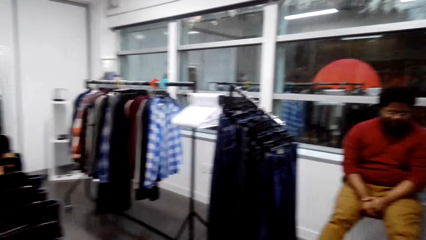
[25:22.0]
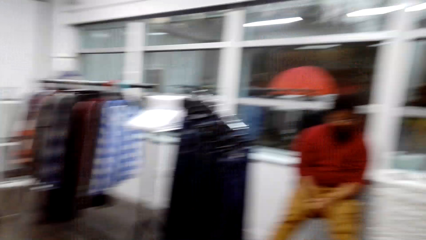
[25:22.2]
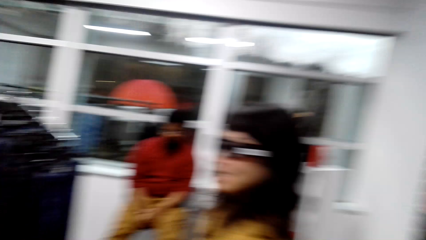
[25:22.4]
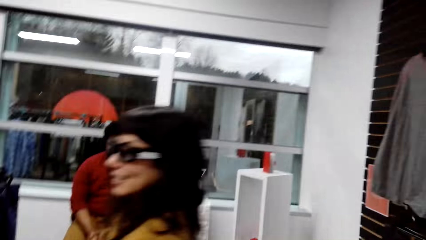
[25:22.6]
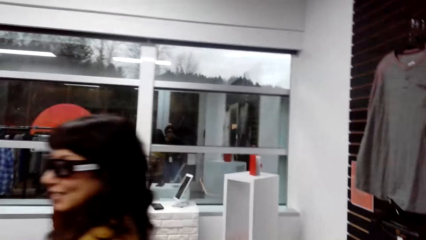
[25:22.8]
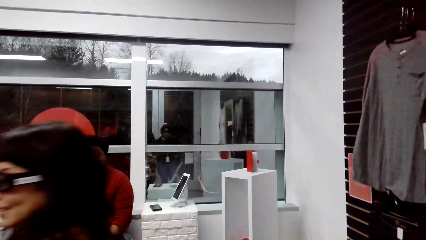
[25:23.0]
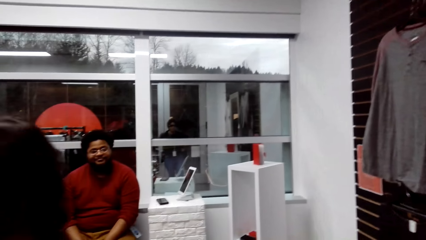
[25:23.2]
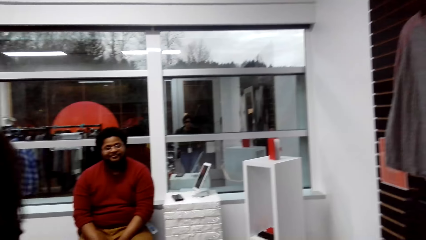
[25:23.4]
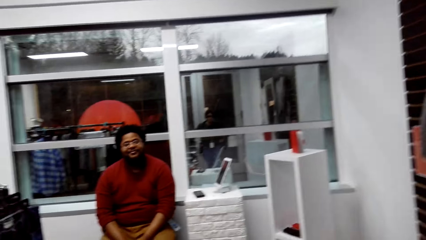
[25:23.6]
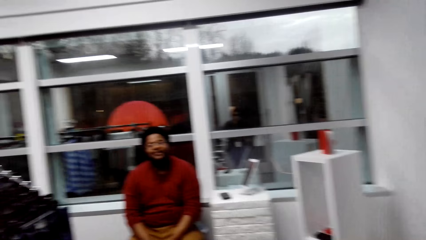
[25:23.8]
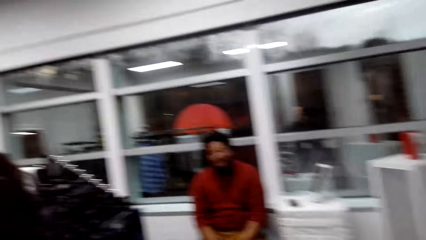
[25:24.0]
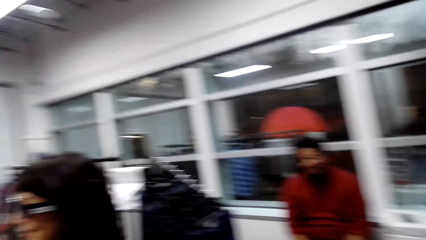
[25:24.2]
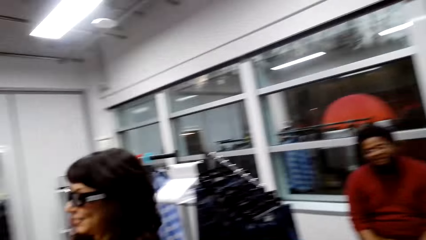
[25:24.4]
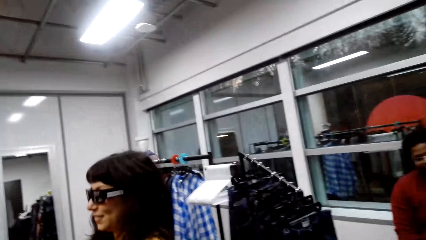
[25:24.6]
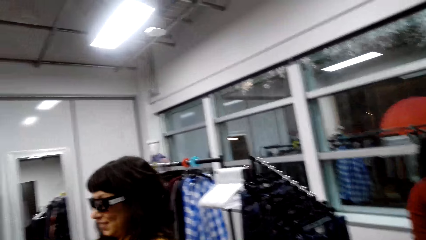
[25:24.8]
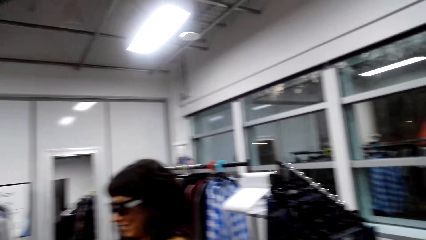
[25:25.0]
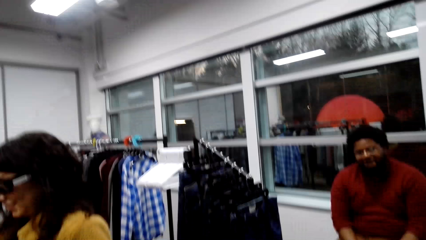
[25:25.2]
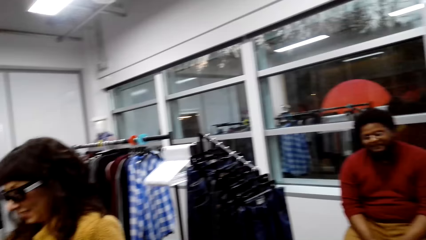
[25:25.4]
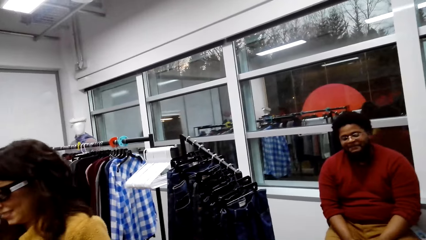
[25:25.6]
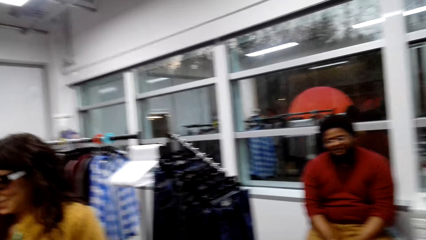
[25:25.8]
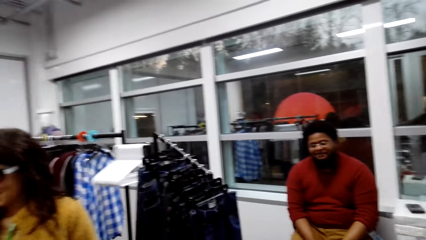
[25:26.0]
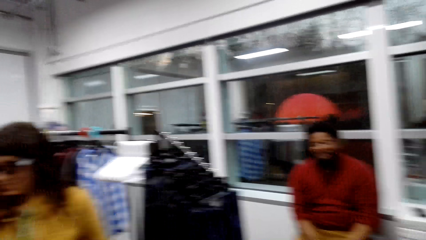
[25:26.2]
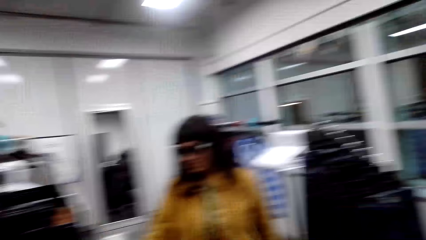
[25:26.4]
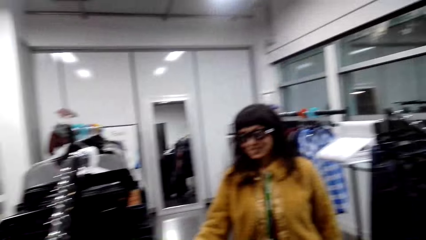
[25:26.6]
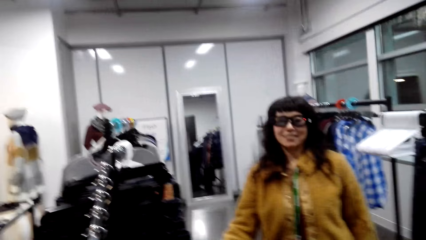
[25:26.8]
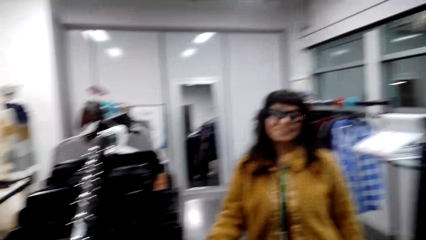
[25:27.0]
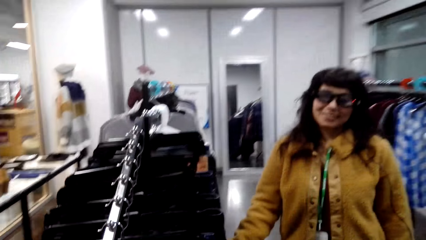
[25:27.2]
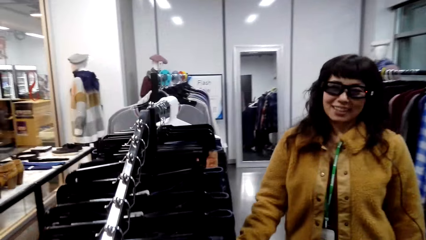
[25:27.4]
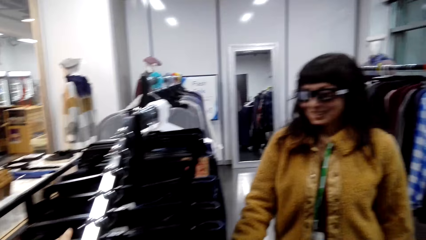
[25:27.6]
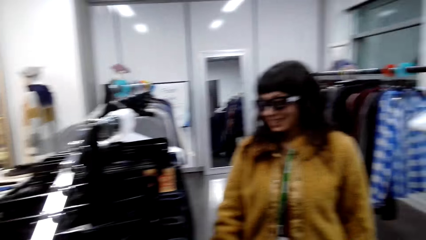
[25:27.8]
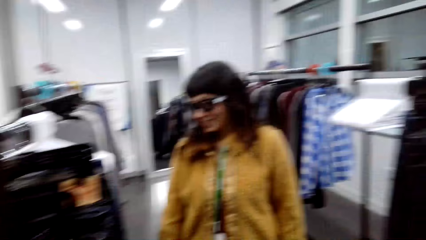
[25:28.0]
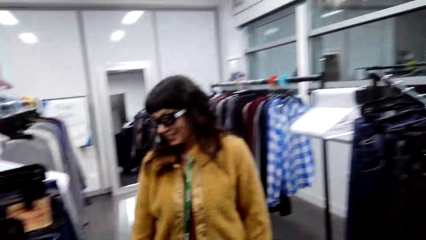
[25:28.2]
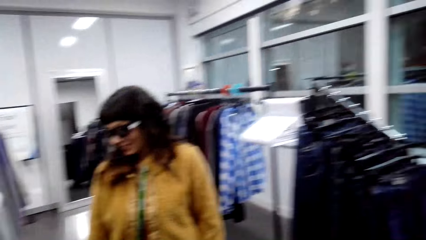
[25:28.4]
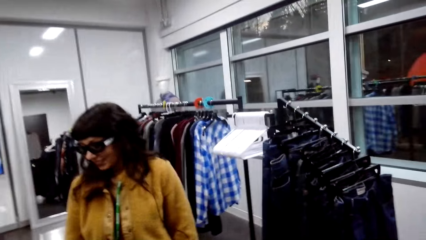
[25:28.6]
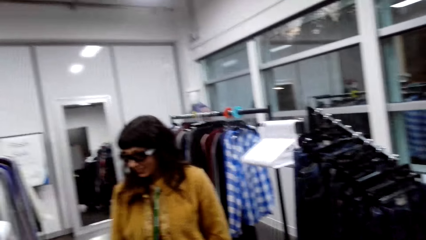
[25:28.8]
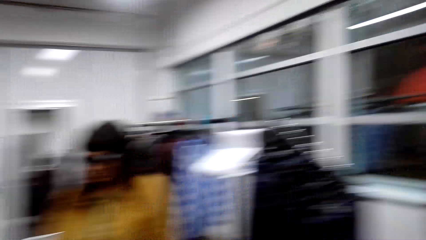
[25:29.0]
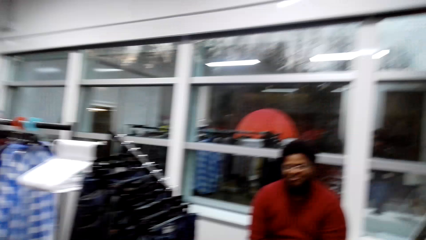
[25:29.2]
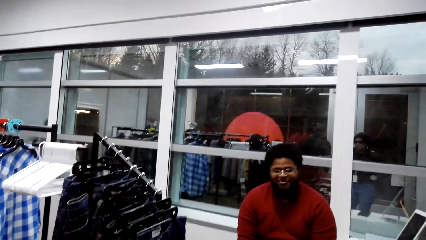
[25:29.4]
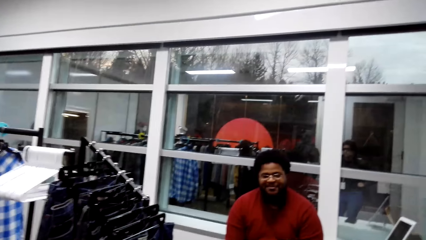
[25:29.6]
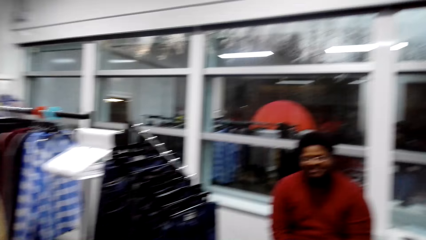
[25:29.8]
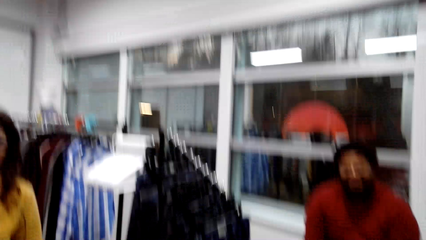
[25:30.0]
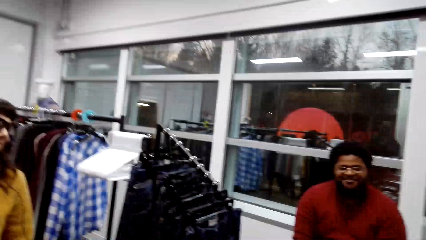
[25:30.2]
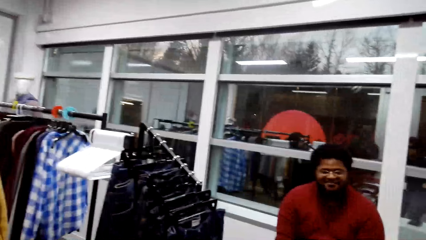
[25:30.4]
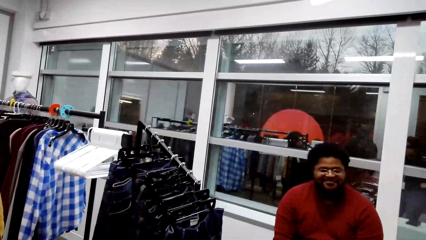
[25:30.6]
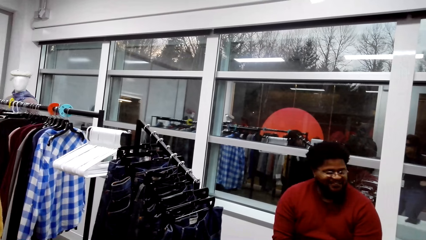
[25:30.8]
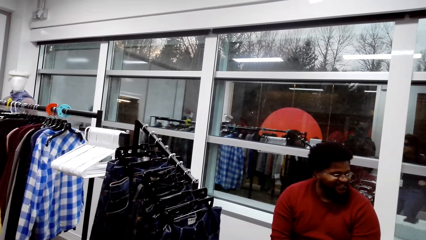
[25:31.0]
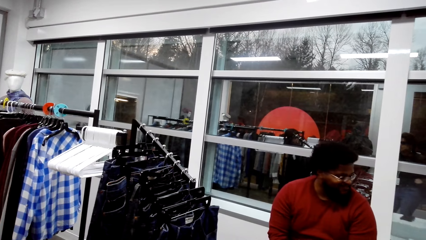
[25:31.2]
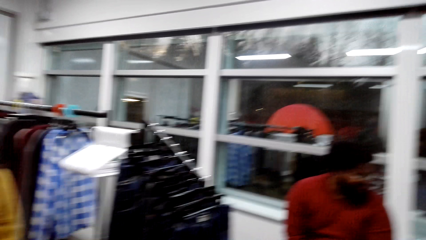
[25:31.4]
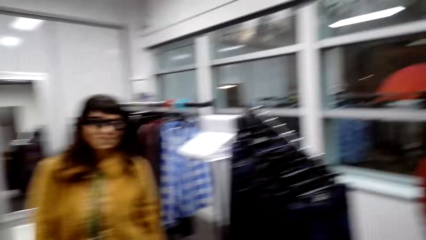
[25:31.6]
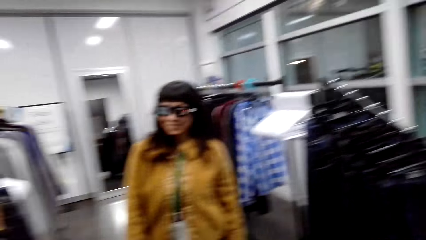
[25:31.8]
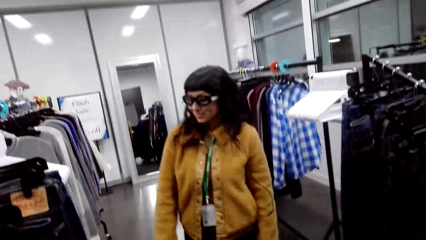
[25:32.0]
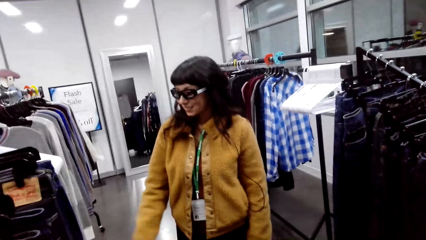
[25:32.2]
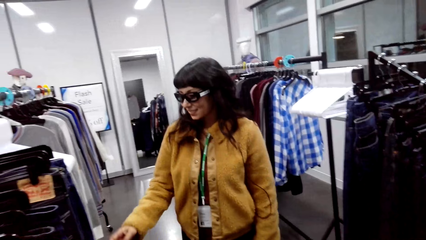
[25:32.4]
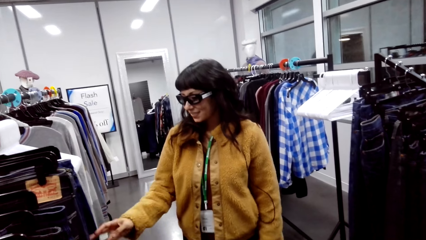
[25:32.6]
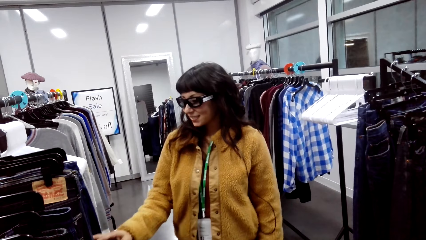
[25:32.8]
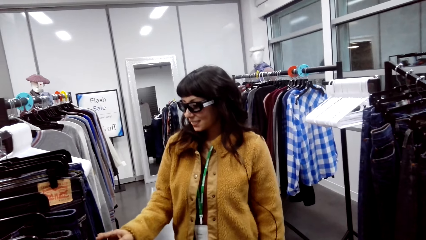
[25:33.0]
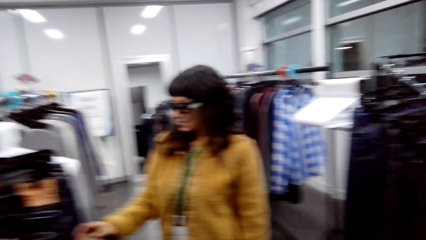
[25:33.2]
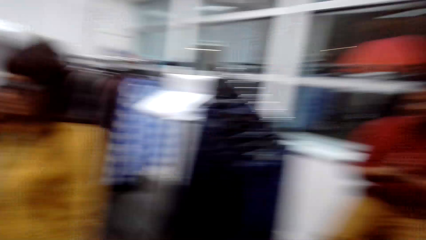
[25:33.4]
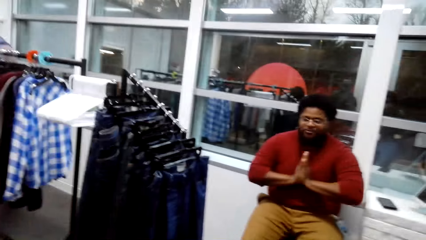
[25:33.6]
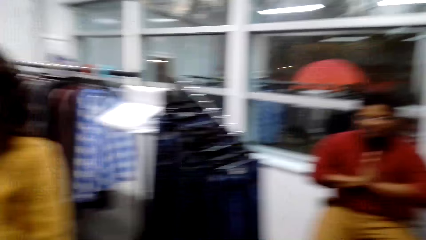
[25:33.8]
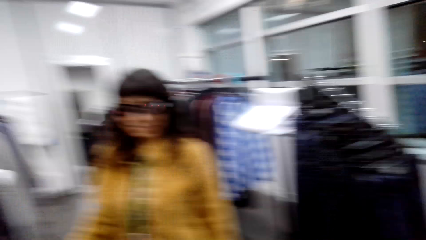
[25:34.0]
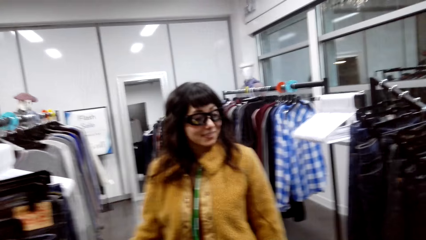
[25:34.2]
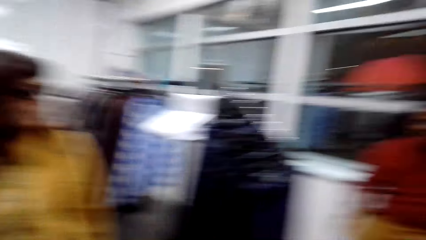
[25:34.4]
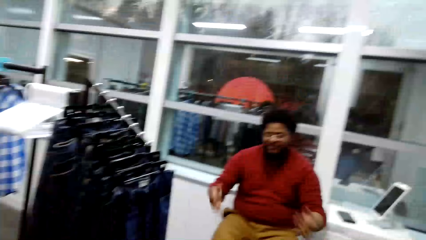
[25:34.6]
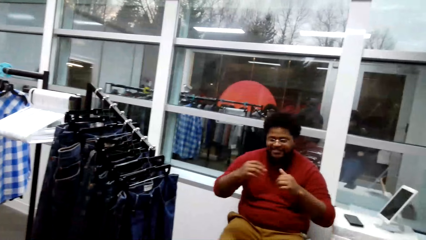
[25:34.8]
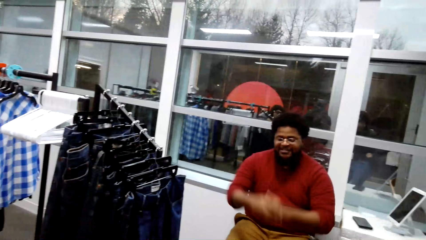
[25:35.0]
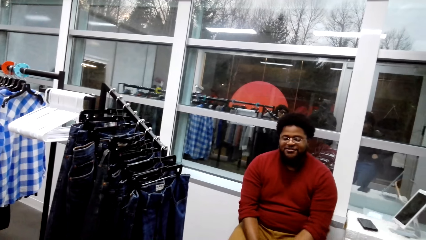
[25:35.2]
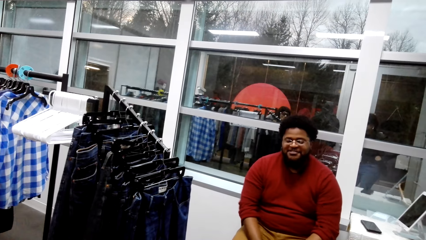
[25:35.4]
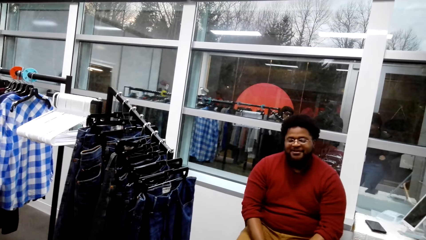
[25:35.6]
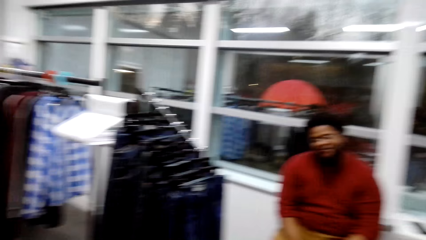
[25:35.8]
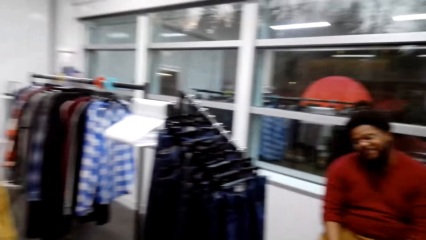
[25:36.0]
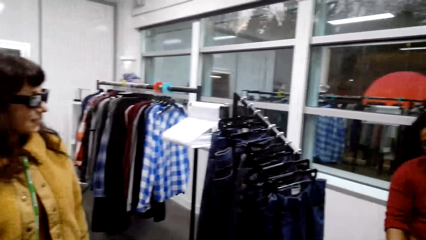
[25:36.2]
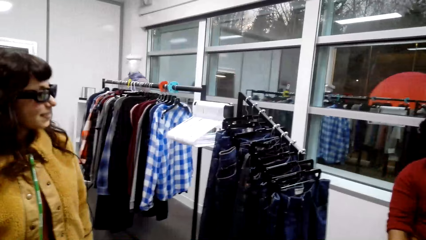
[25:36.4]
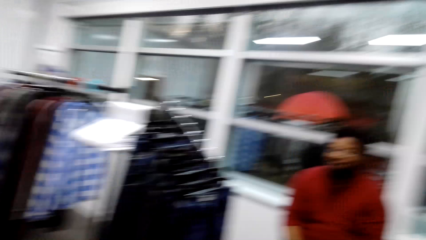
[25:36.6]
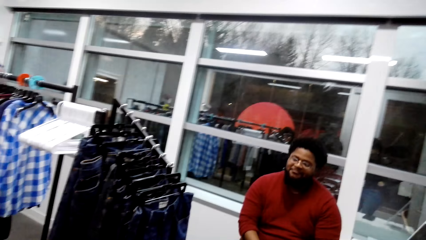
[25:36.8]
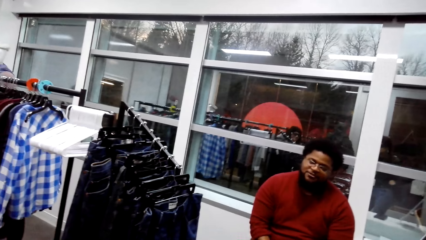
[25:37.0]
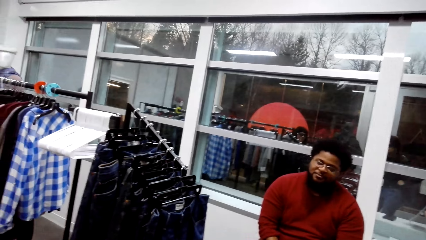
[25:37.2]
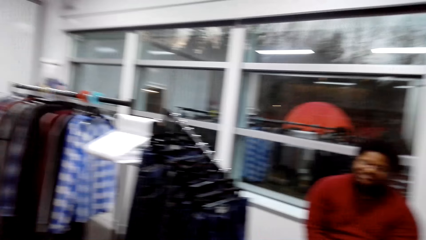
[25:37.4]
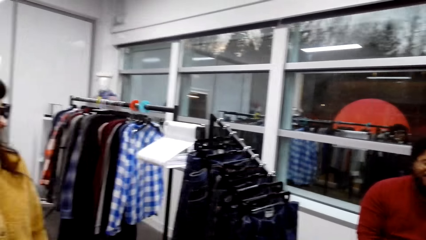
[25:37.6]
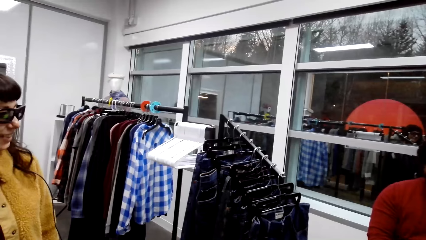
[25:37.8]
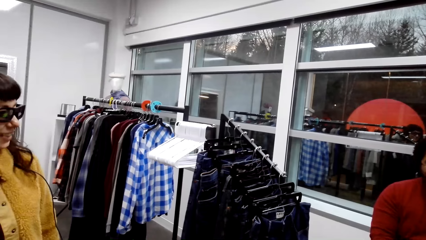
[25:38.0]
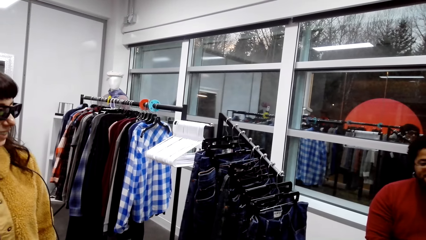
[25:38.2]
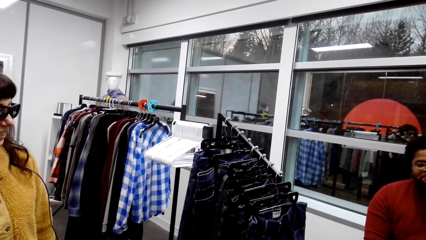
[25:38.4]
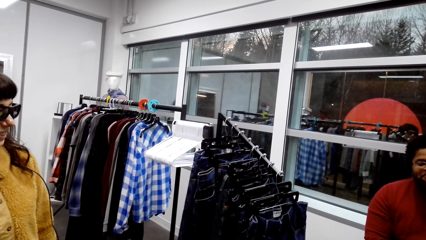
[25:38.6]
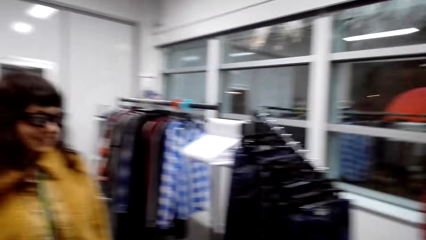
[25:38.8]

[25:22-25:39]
A woman walks around the house. A man talks. The man makes a gesture to the camera wearer.
